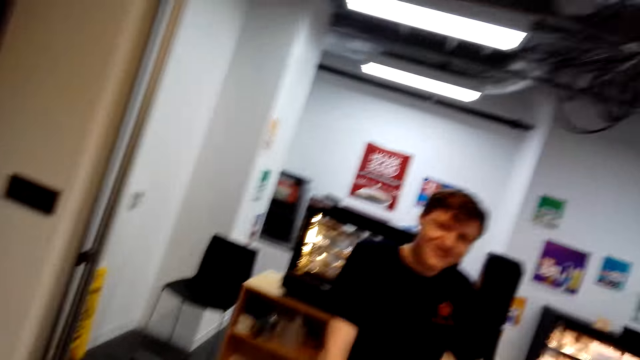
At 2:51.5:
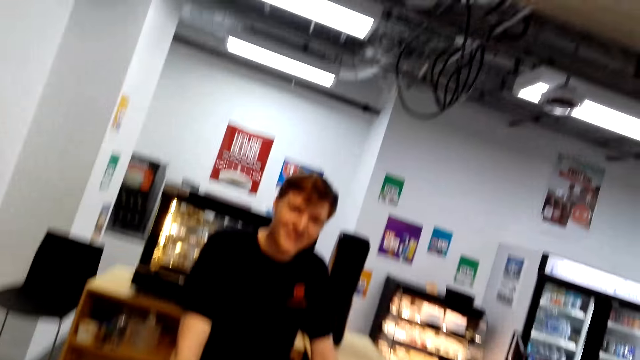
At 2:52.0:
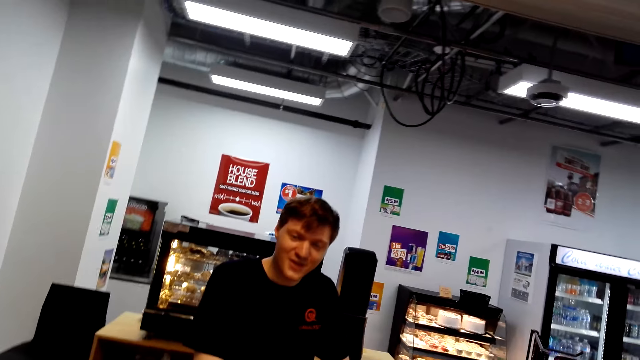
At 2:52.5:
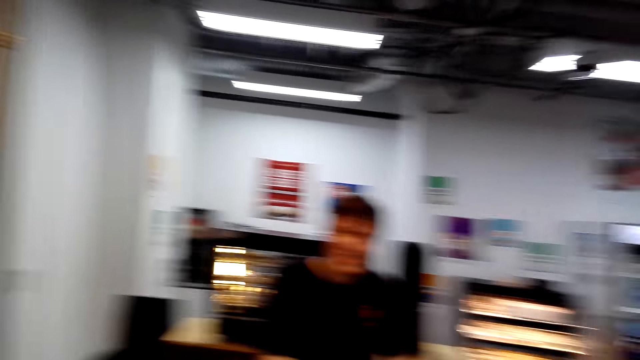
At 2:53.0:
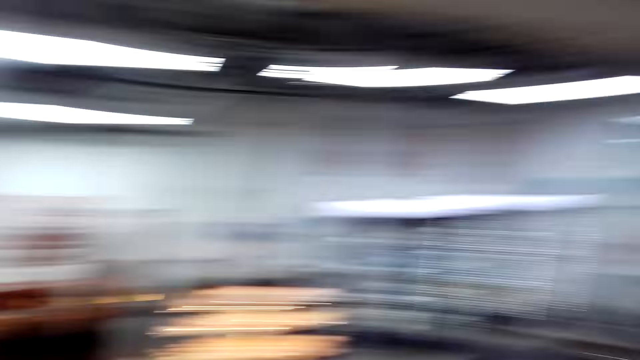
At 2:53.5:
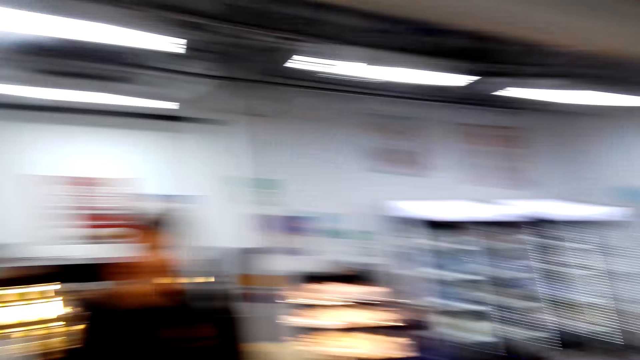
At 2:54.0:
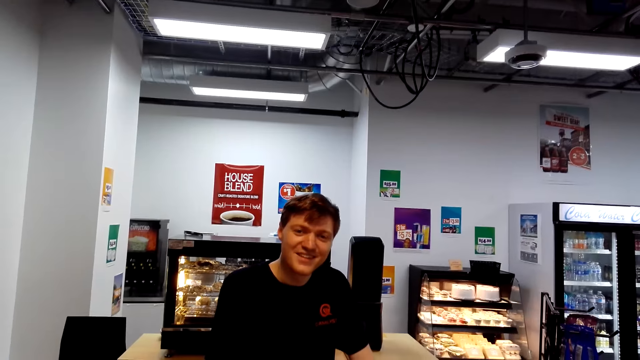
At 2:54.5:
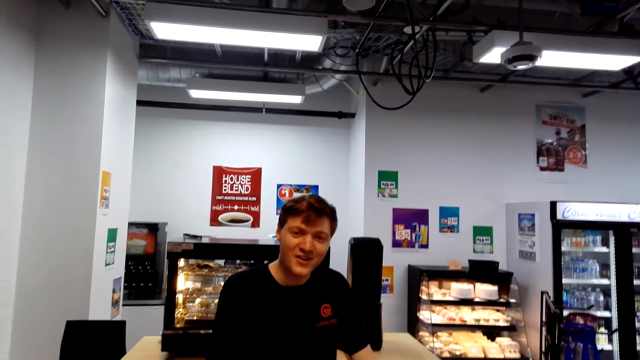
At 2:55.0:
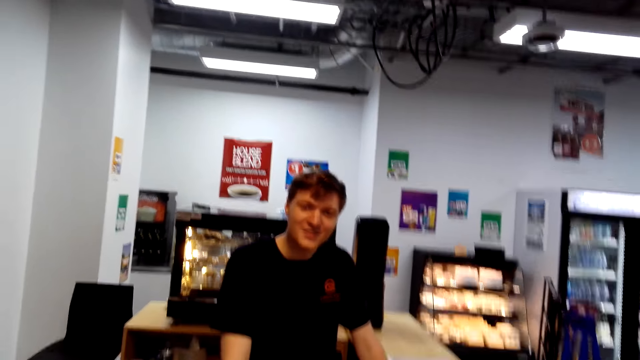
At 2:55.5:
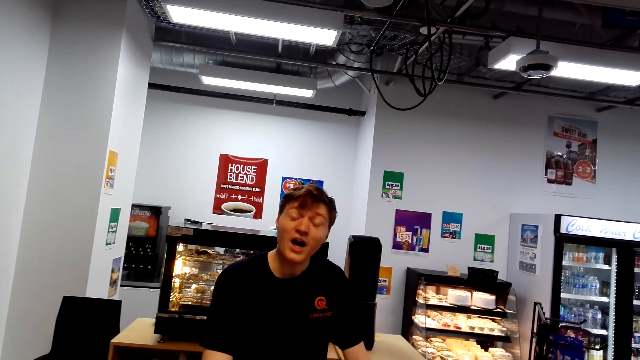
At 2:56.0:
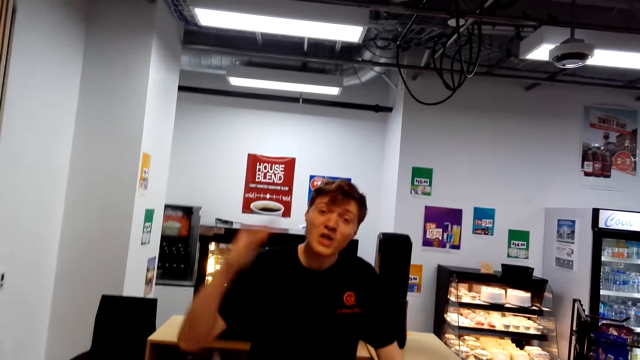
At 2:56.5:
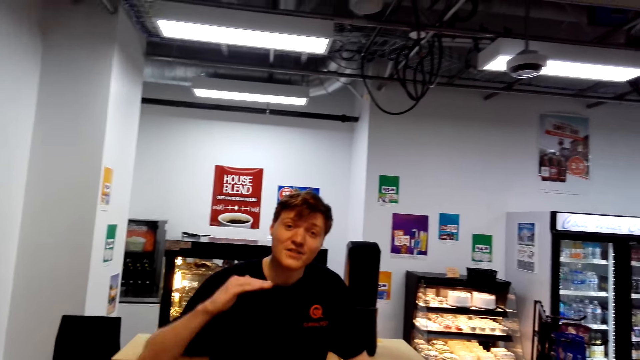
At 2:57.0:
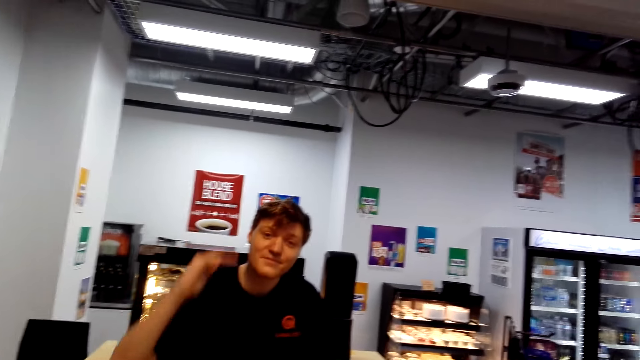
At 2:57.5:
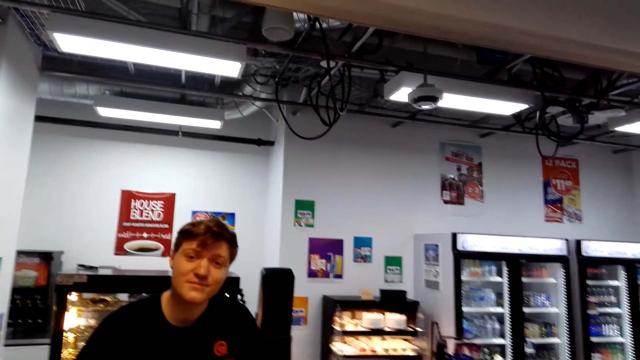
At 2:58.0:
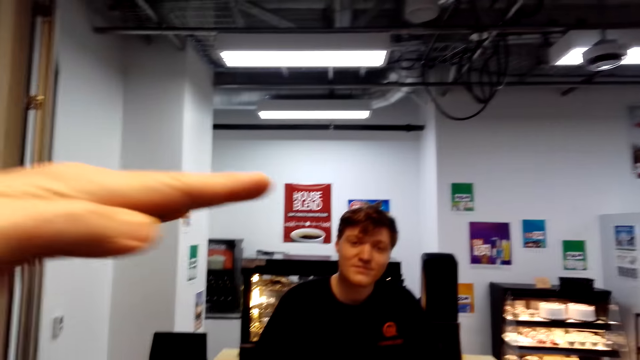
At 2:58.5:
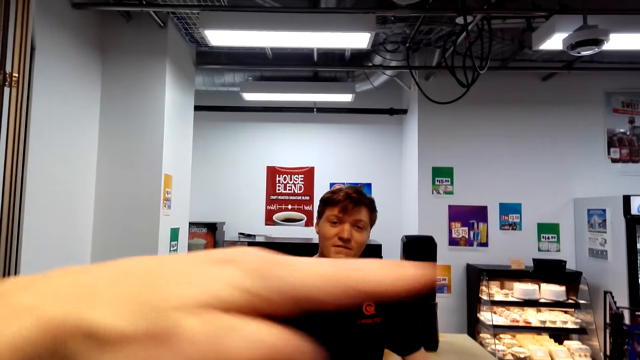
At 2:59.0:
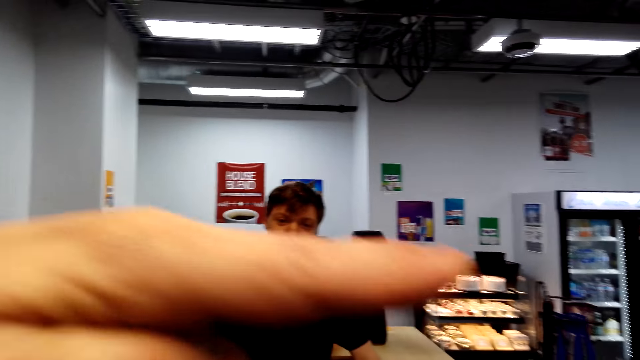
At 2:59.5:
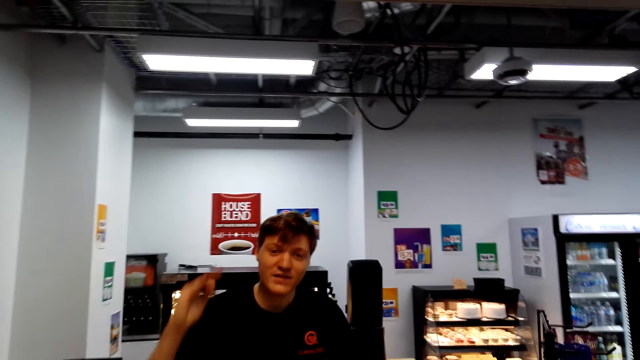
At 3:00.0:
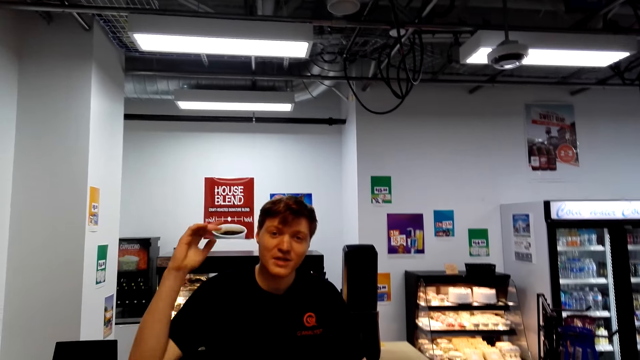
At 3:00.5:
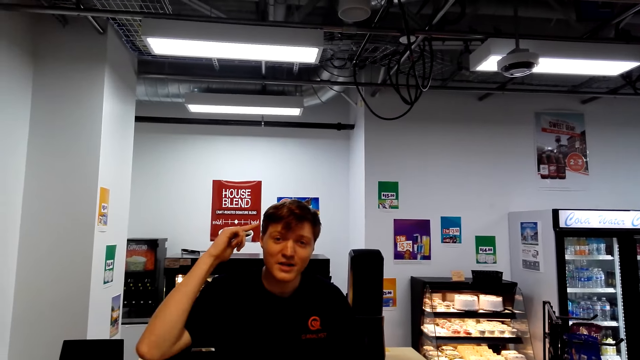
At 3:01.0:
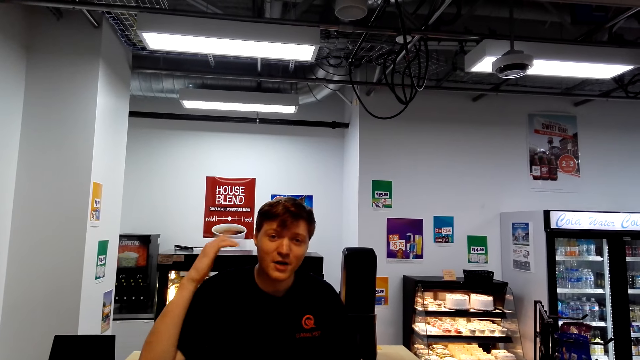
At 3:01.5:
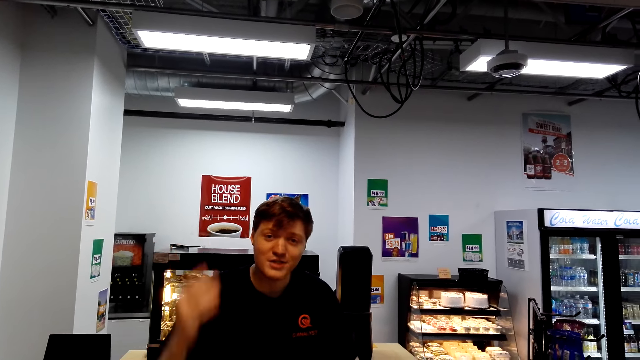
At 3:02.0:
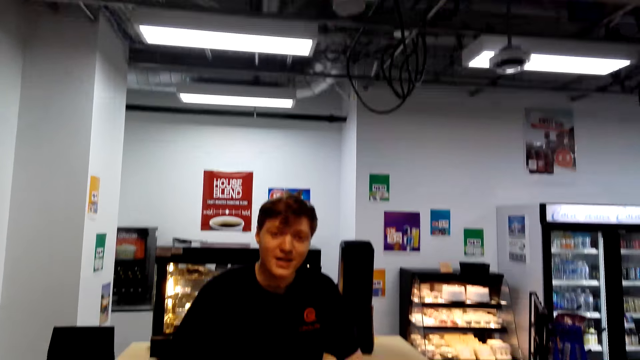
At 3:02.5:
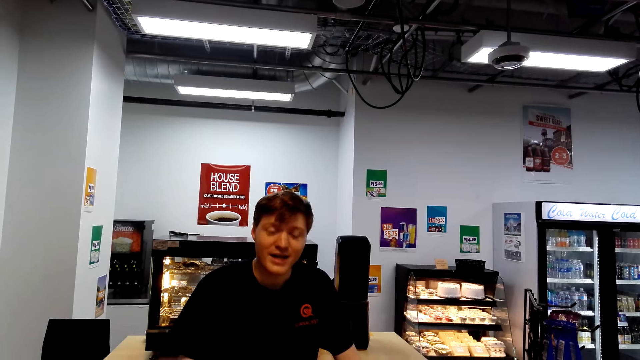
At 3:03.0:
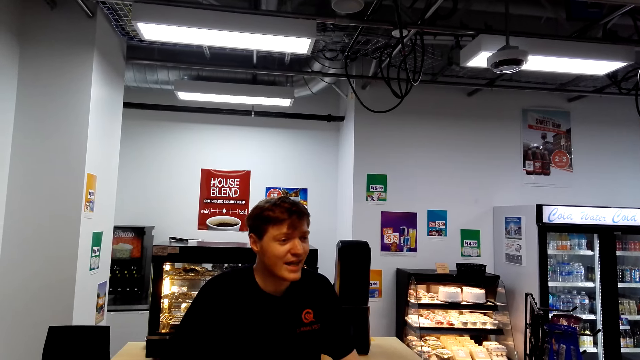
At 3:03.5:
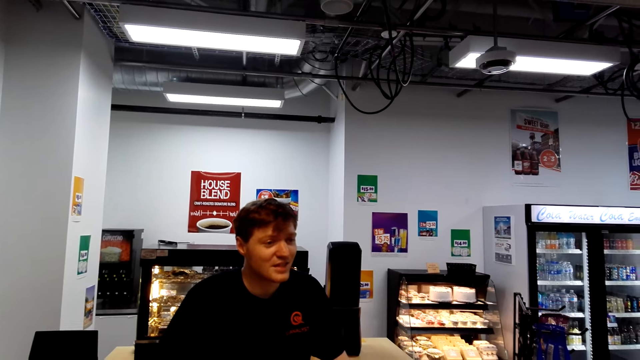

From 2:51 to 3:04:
A cashier speaks to the camera wearer. The camera wearer looks around and speaks to the cashier. The cashier speaks to the camera wearer. The cashier moves the hand up. The camera wearer speaks to the cashier and lifts the left hand. The cashier speaks to the camera wearer, points at the head and moves the hand down.

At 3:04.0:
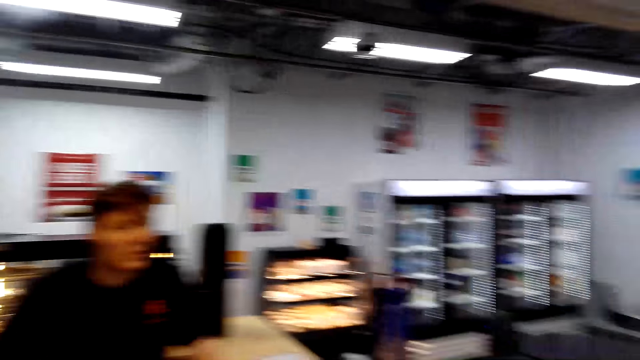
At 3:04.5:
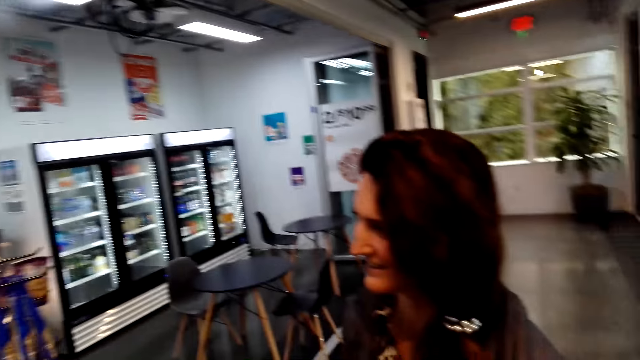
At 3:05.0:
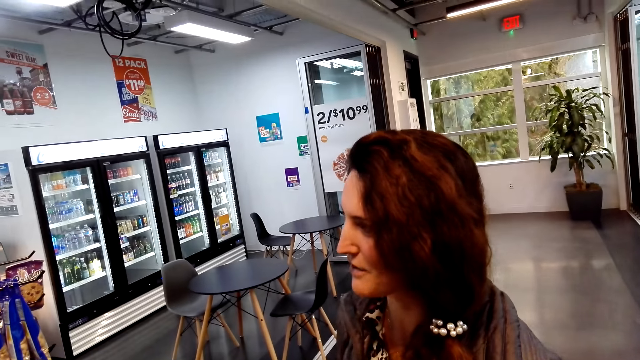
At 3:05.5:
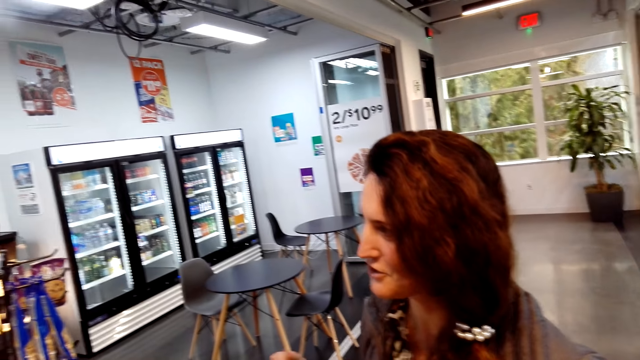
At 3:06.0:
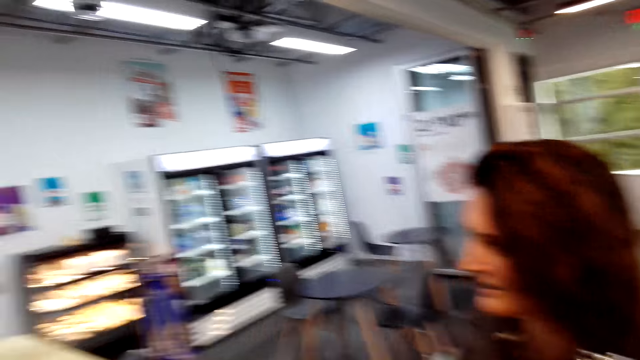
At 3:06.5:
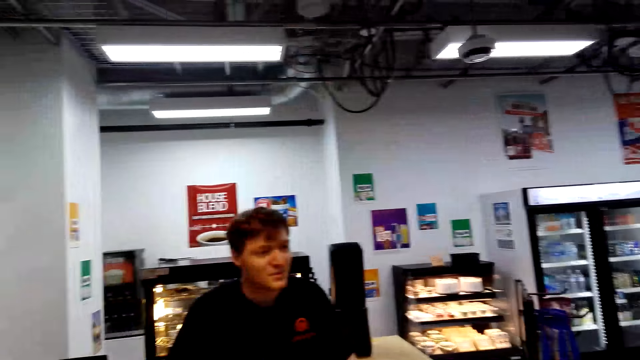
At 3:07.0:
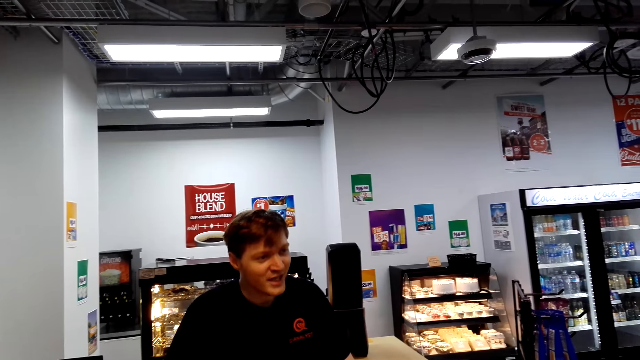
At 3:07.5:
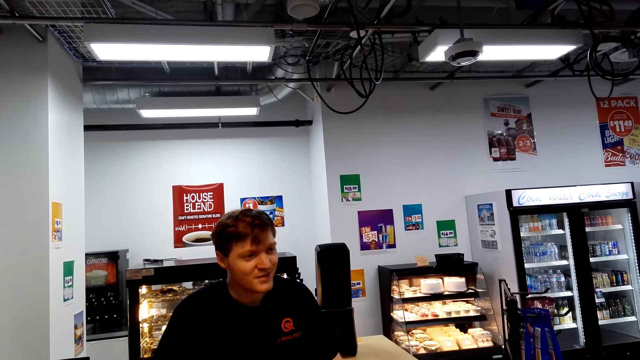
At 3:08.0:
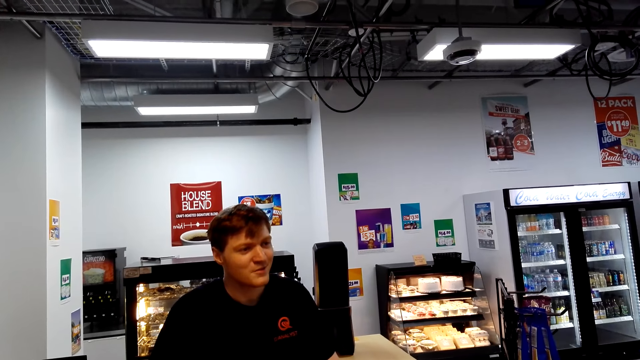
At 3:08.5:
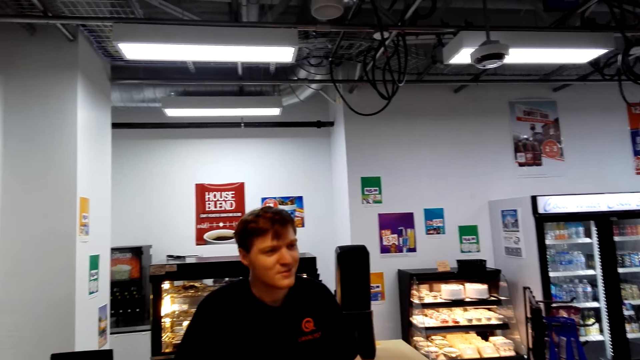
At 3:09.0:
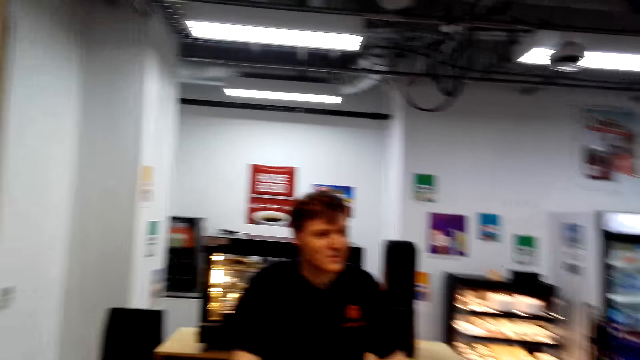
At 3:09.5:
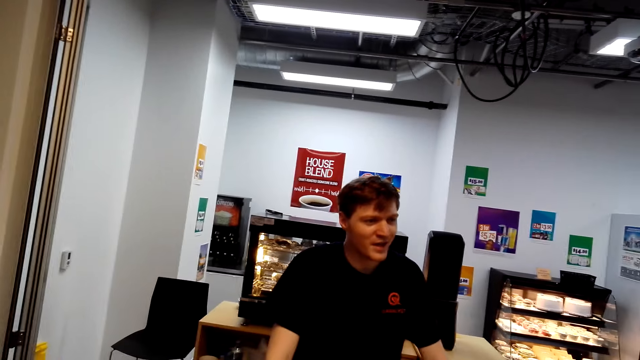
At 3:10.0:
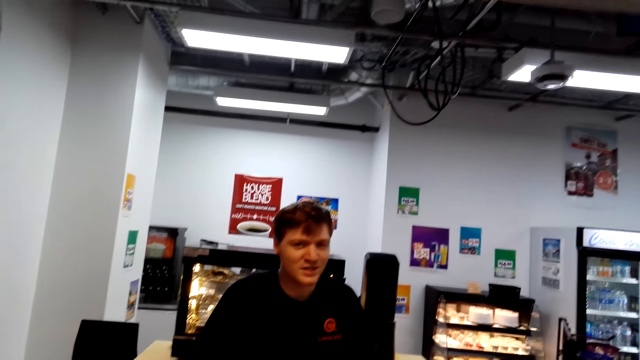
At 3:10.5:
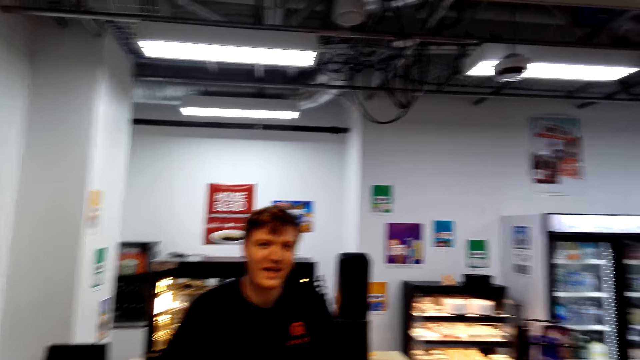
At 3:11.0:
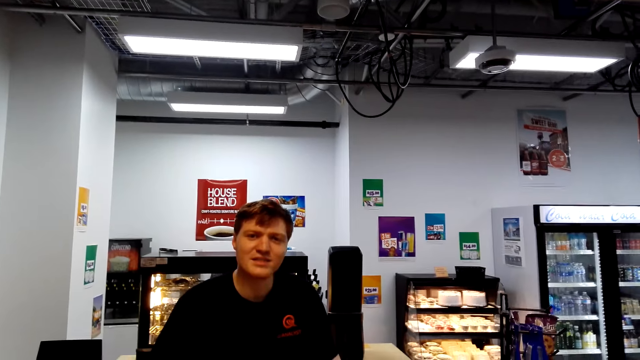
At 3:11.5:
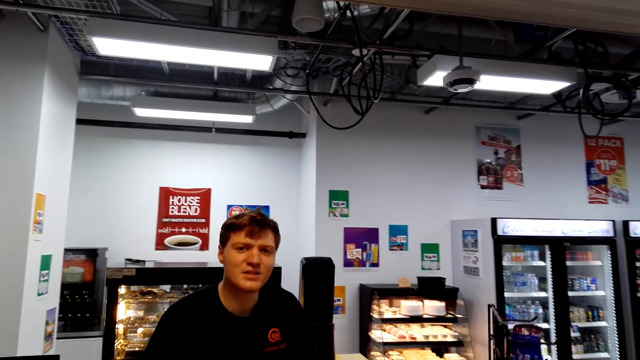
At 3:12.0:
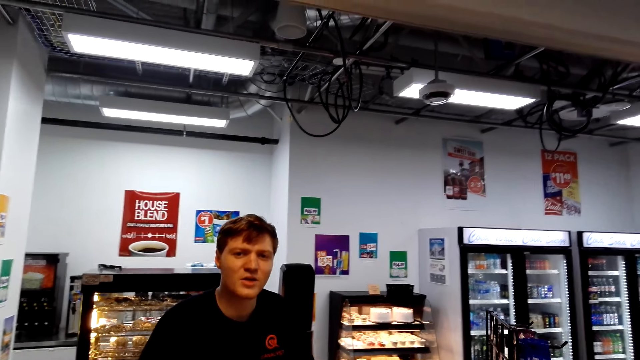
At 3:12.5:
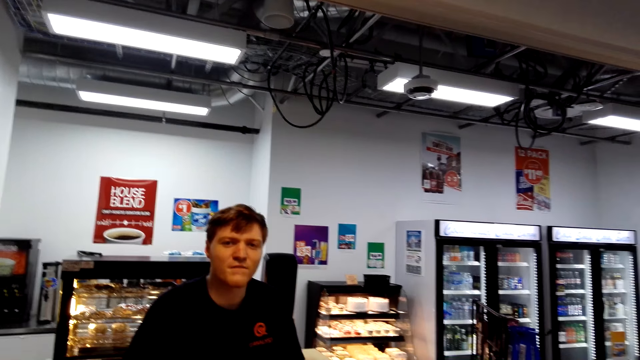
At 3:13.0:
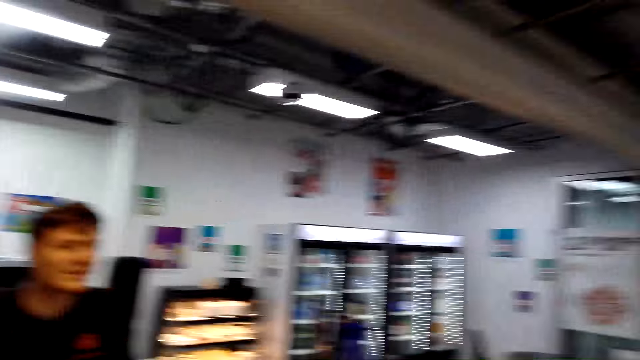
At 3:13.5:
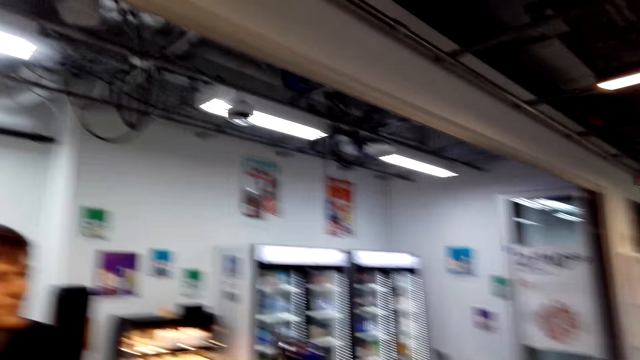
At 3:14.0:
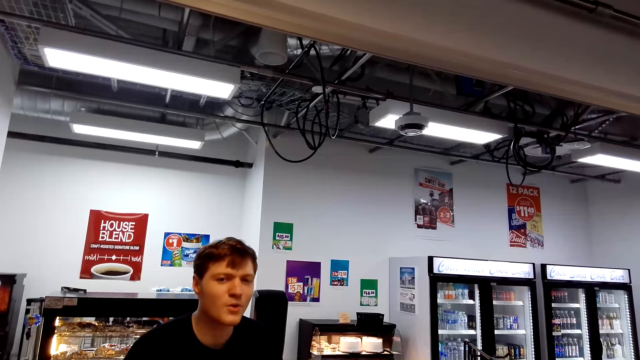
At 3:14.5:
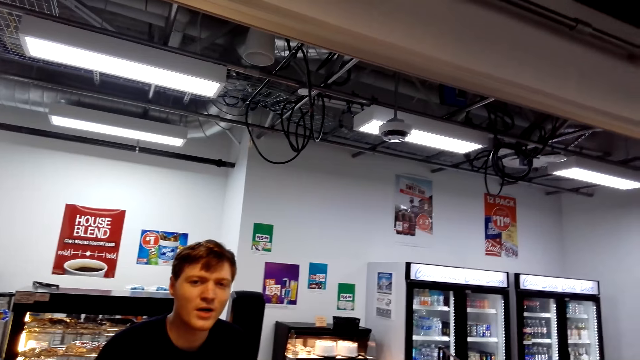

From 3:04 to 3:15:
The camera wearer looks at a woman. A person moves the hand. Another person talks to the camera wearer. The camera wearer looks at a cashier. The cashier speaks to the camera wearer.
